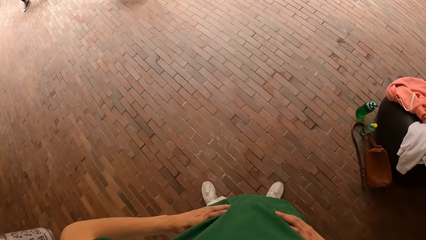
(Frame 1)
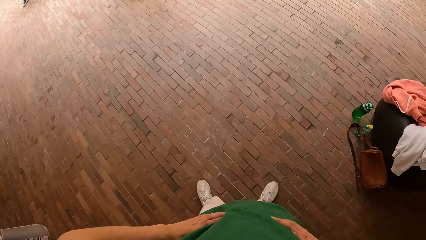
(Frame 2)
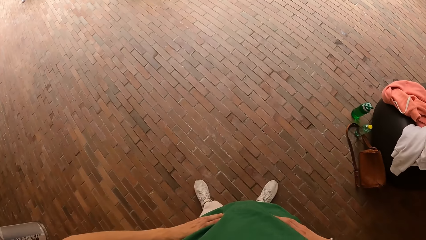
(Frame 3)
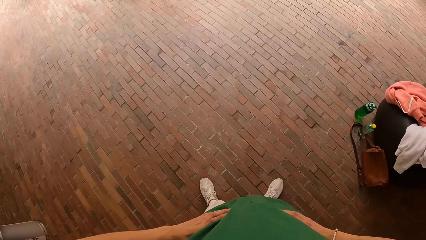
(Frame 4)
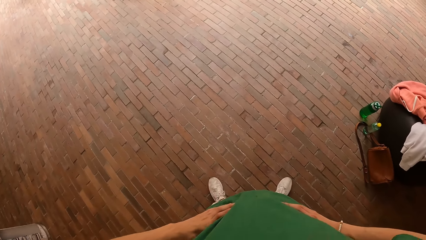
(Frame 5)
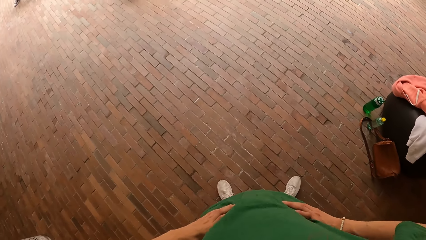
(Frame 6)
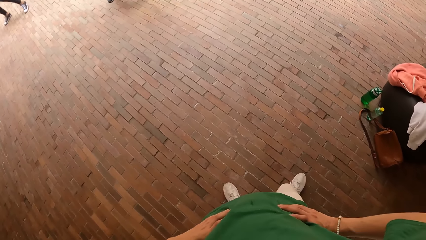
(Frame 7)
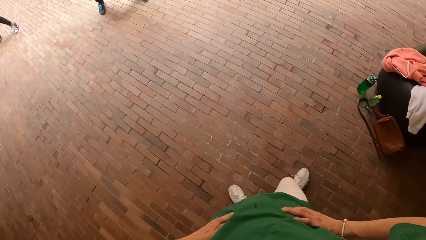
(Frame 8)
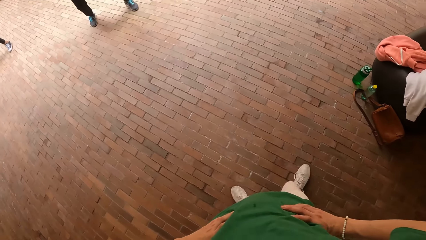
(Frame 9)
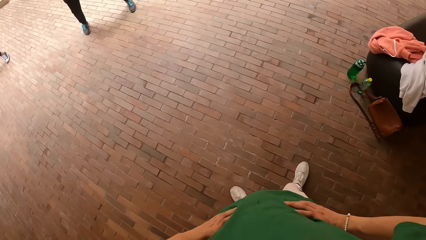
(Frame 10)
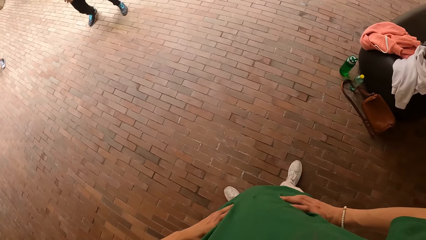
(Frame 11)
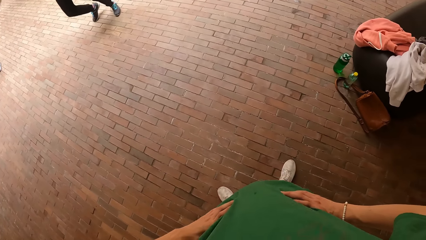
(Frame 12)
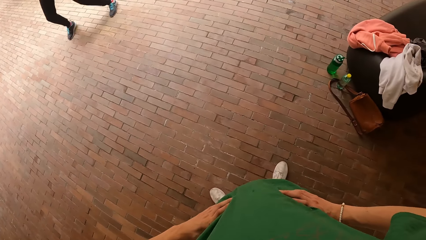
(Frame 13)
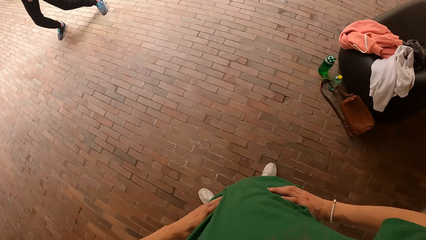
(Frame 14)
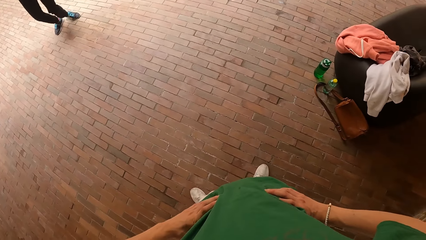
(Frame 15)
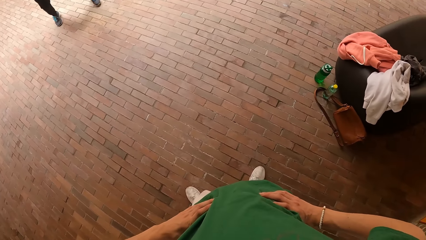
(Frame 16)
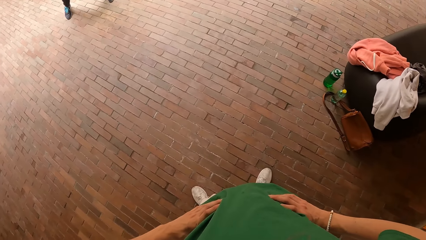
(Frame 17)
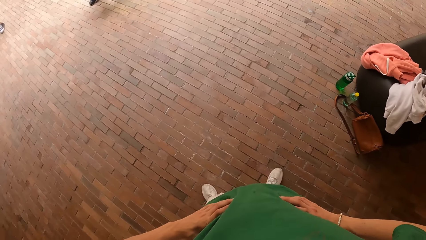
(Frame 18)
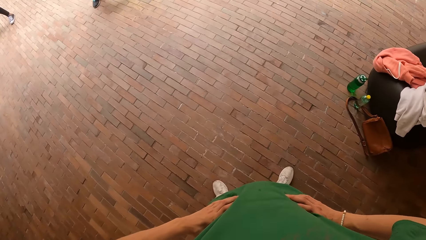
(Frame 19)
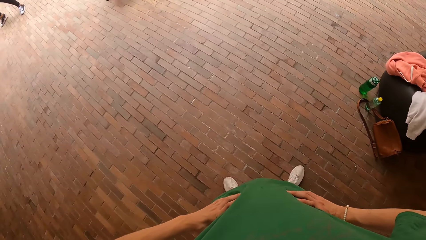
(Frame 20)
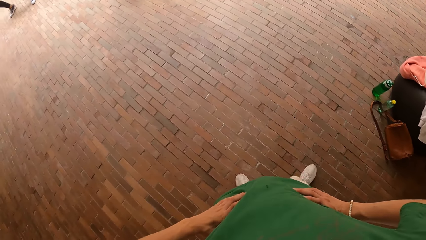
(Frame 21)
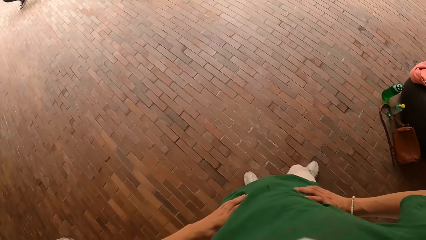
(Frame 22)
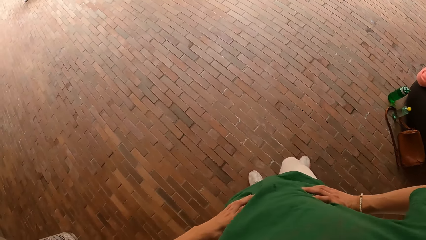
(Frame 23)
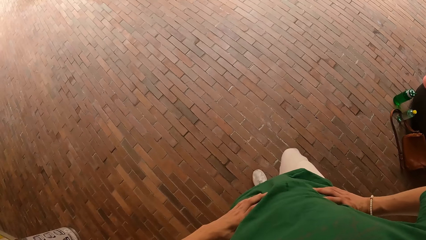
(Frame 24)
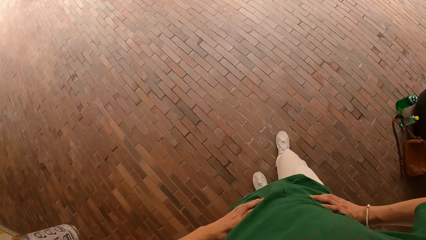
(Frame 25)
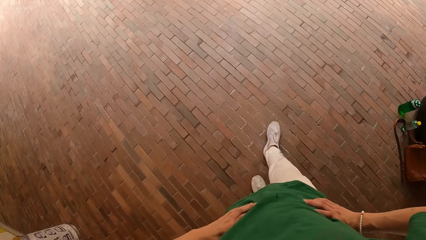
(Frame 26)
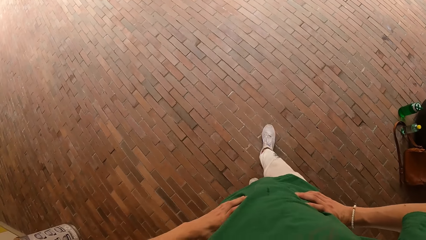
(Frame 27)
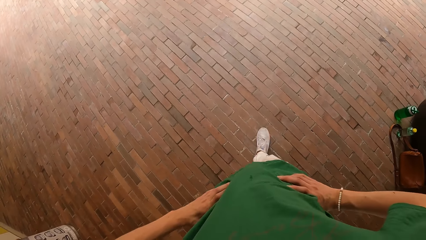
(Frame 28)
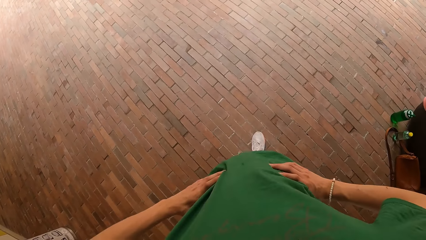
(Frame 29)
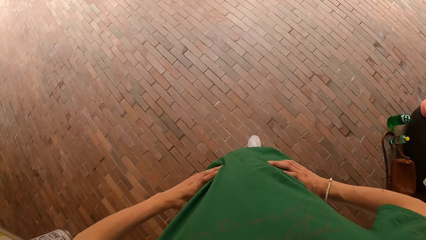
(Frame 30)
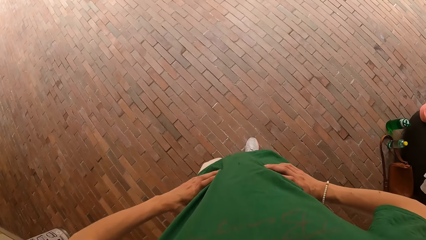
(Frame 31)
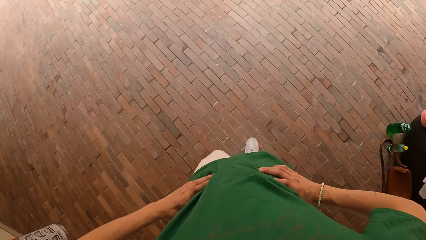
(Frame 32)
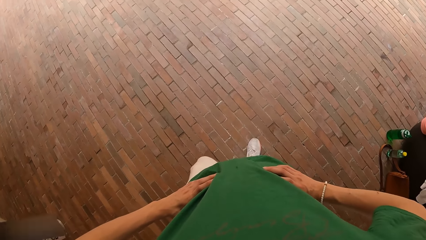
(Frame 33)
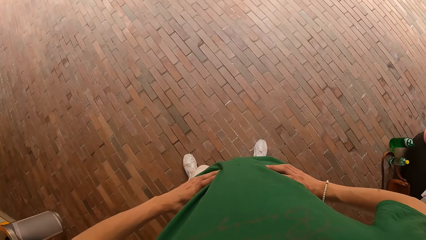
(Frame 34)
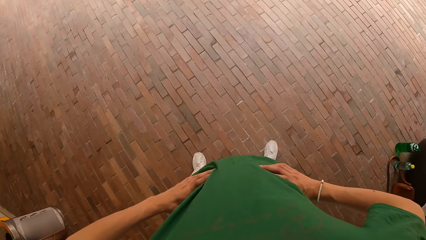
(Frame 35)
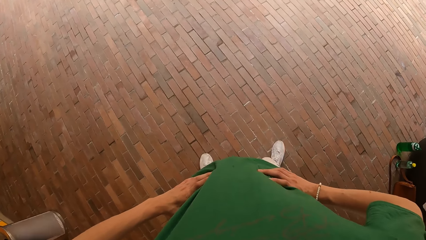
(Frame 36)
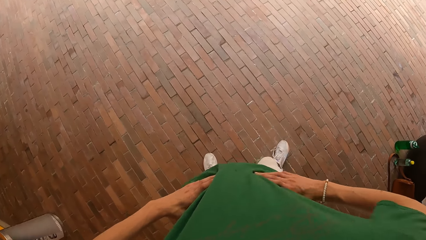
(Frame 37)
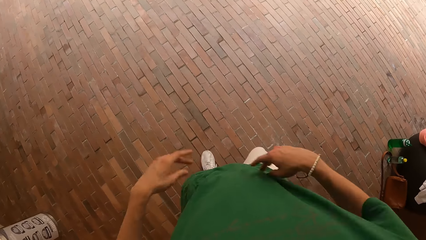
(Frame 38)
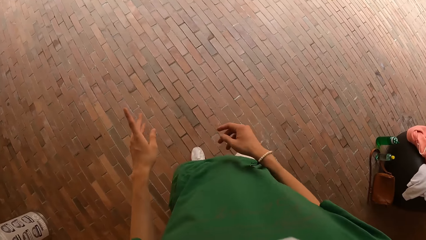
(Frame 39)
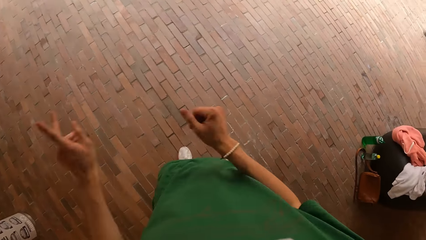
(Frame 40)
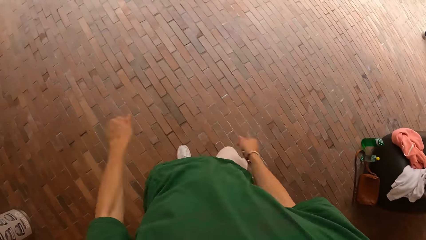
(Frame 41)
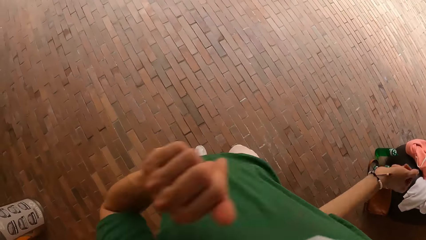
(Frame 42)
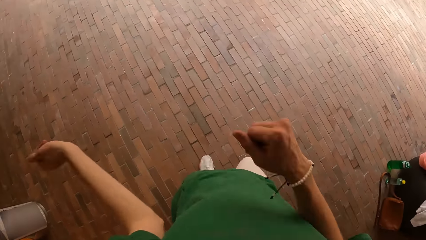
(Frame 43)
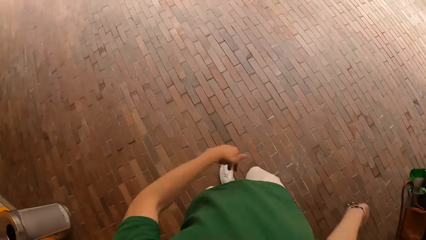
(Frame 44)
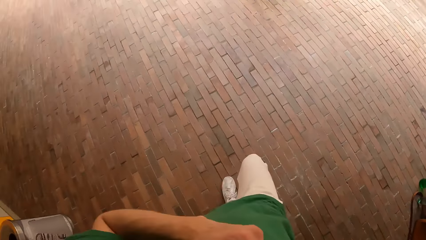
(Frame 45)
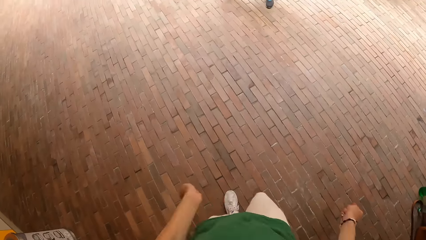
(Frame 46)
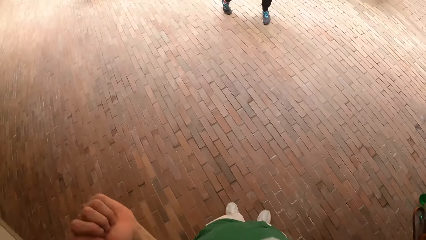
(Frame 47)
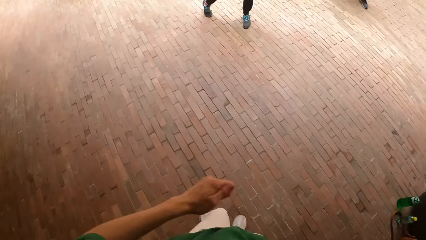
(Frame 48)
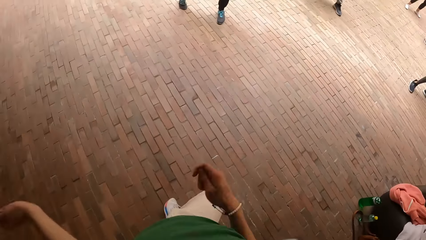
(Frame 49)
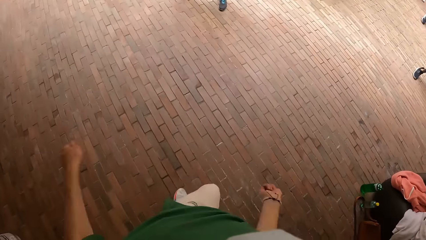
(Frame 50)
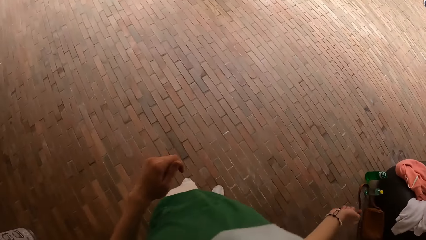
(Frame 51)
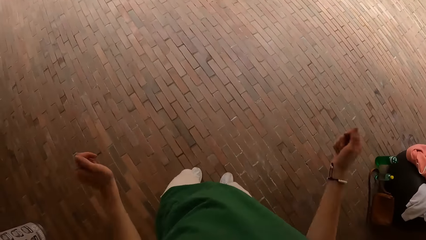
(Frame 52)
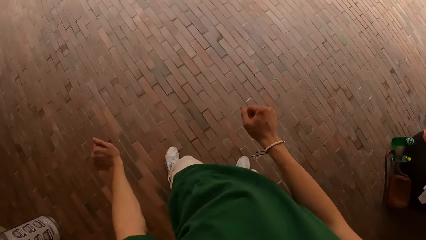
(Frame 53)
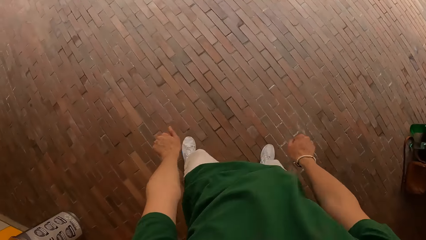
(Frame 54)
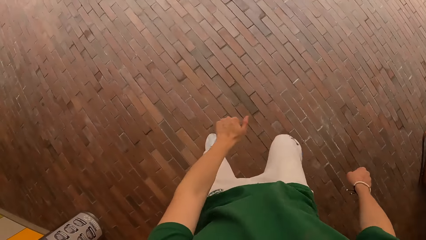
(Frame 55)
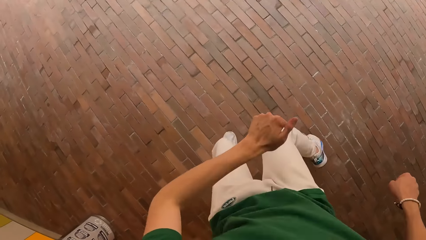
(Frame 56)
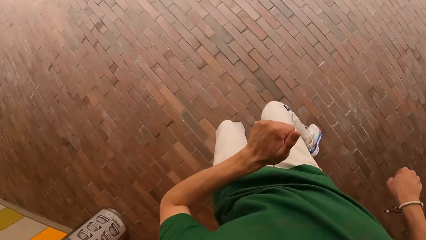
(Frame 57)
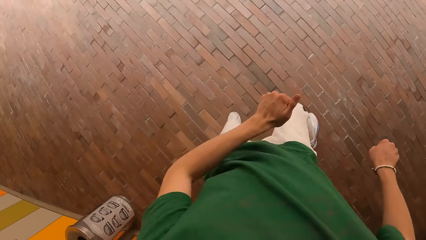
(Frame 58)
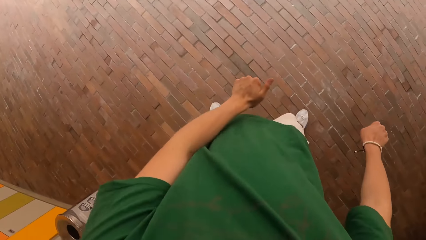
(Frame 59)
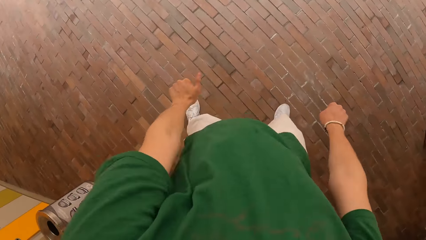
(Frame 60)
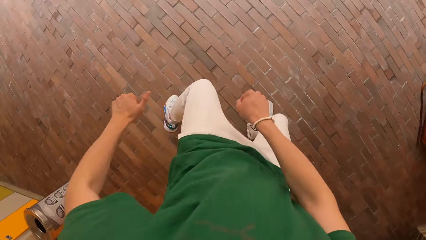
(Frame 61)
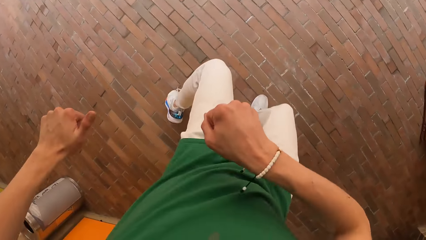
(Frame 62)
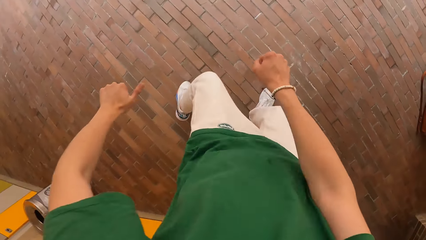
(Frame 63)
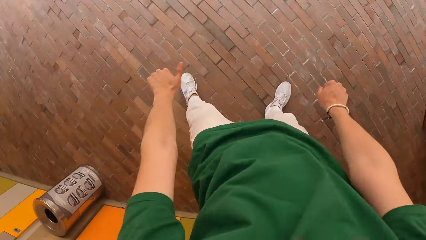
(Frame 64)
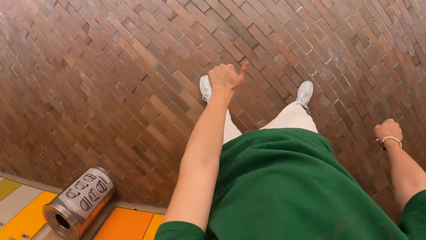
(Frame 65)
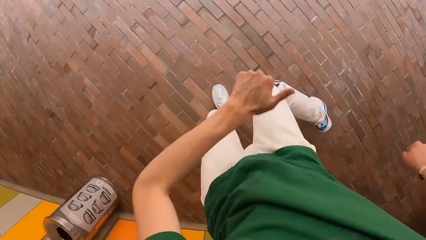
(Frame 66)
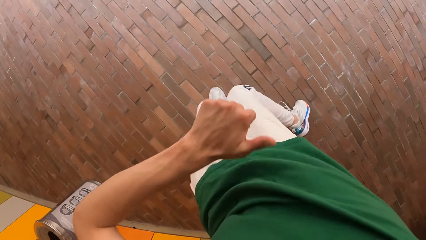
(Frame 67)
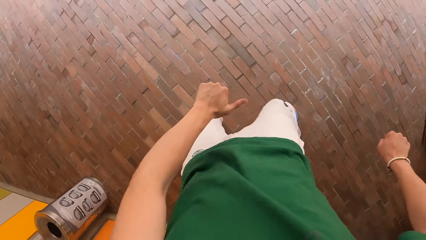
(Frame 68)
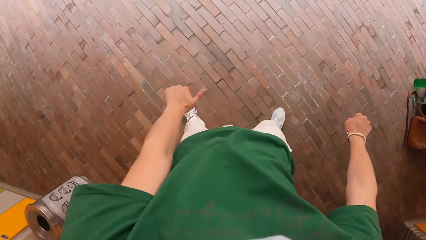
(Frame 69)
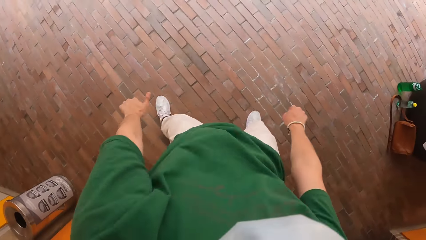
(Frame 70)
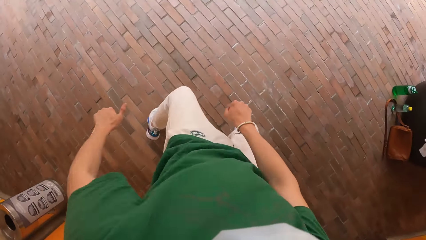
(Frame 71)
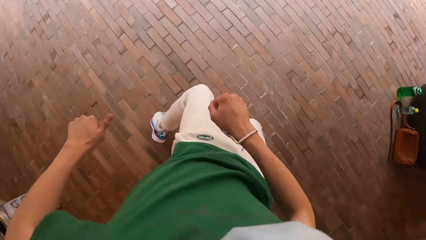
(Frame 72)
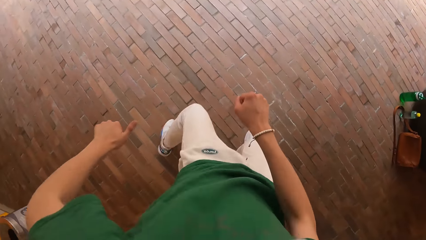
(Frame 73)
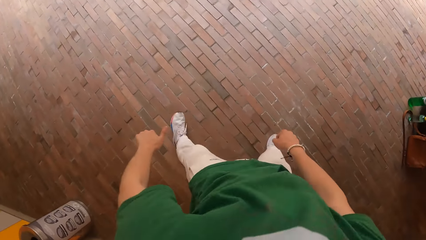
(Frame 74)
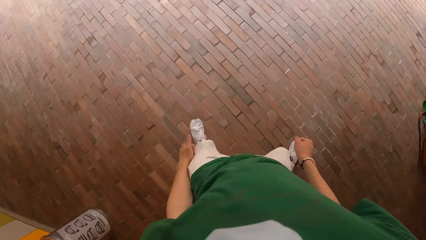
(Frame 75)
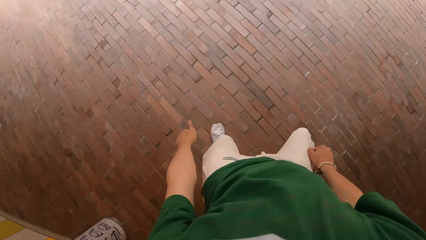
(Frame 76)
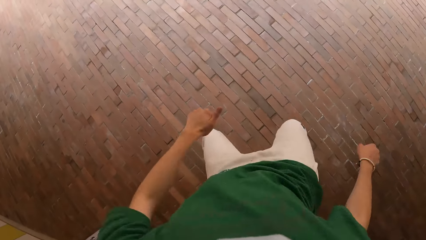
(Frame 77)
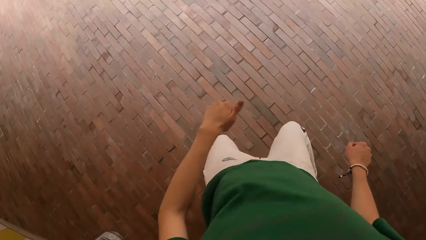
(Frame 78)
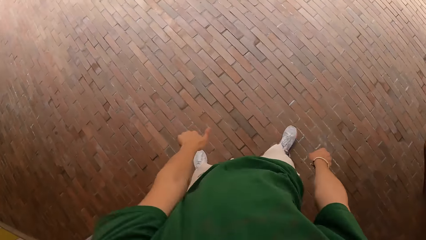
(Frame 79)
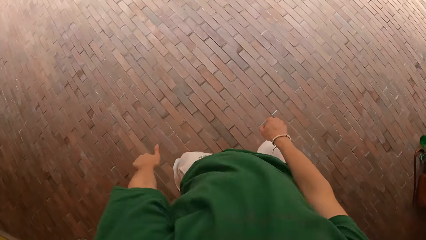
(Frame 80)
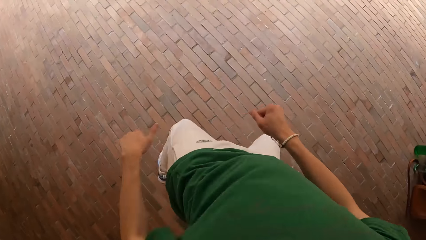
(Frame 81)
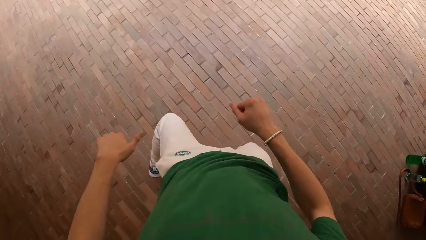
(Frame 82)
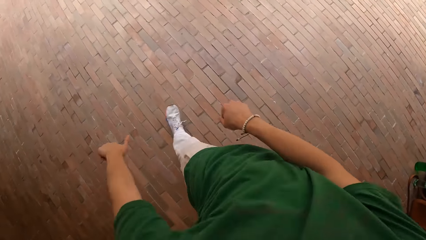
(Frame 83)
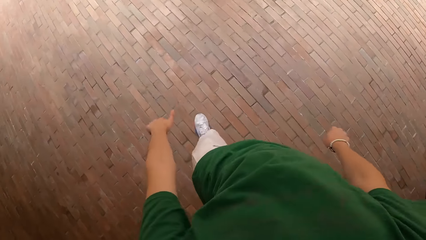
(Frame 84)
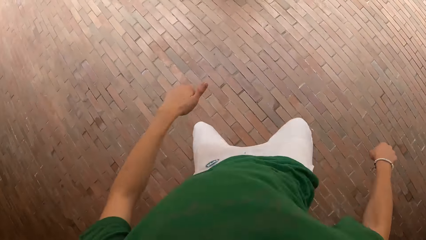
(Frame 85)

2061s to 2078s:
The camera wearer walks. They swing both hands. They dance.
